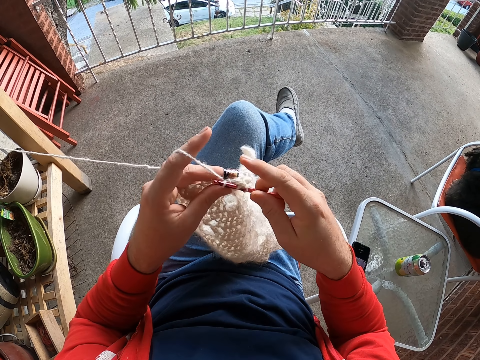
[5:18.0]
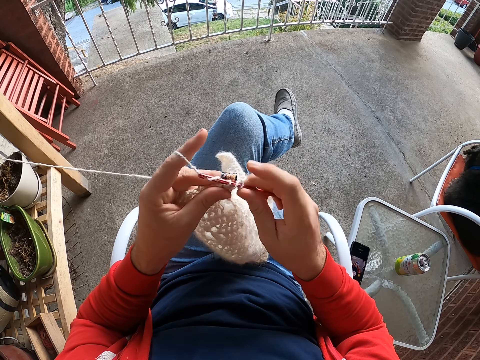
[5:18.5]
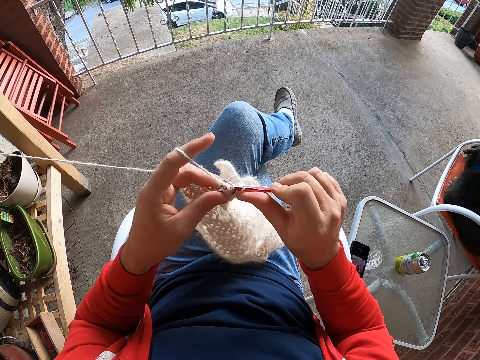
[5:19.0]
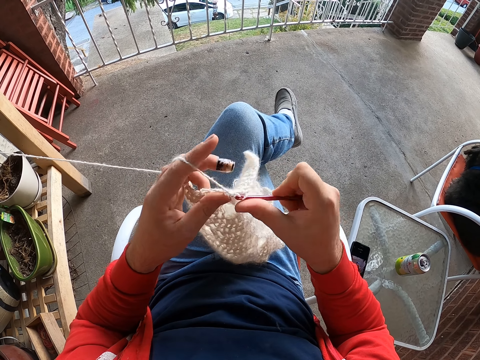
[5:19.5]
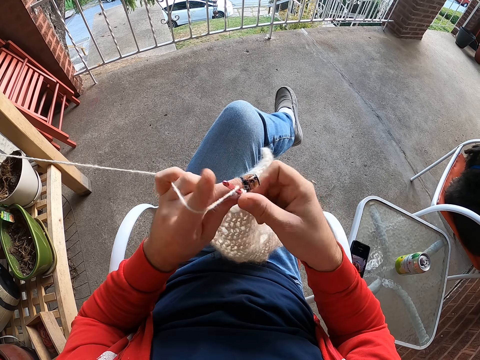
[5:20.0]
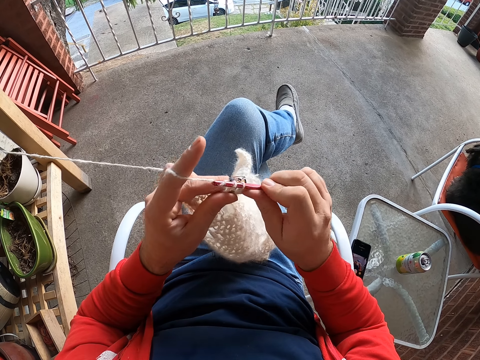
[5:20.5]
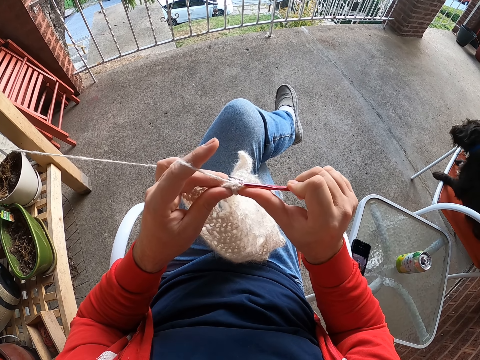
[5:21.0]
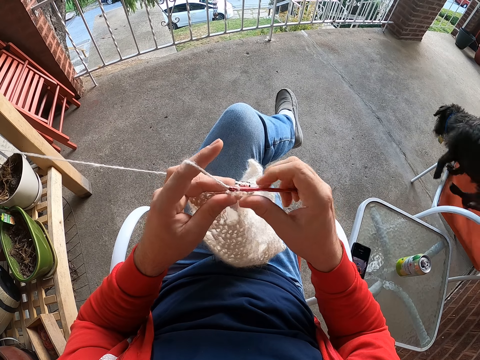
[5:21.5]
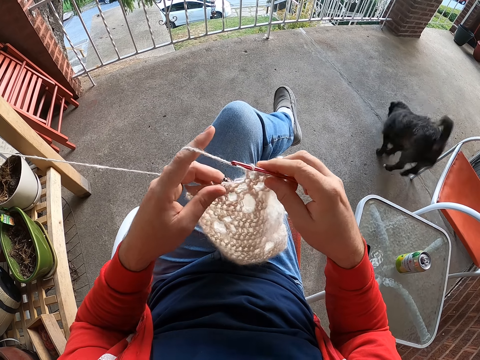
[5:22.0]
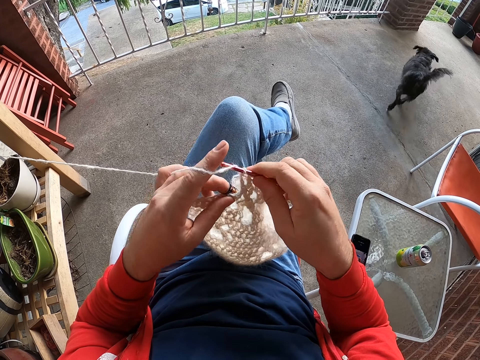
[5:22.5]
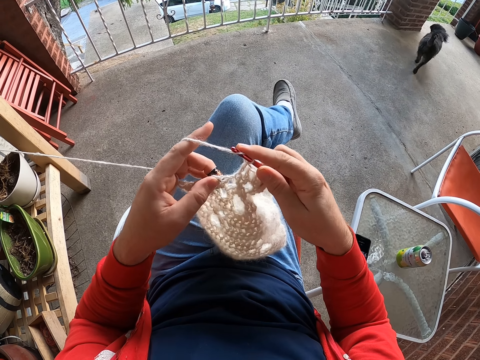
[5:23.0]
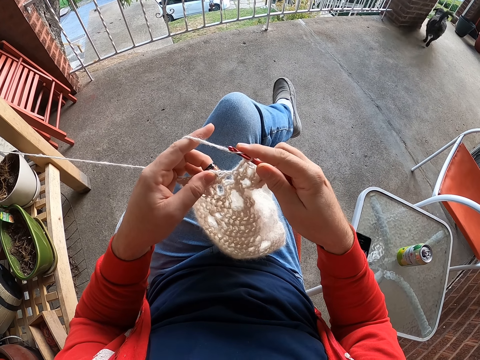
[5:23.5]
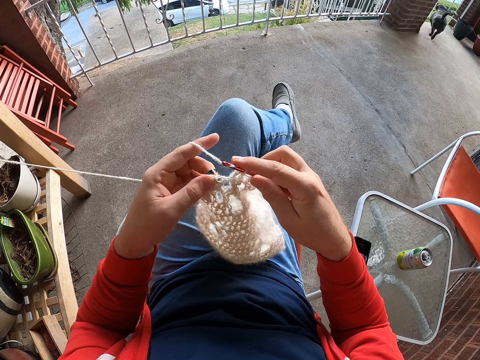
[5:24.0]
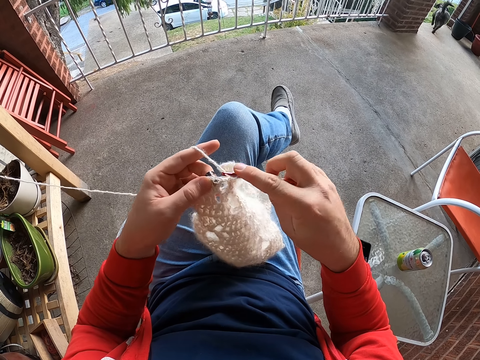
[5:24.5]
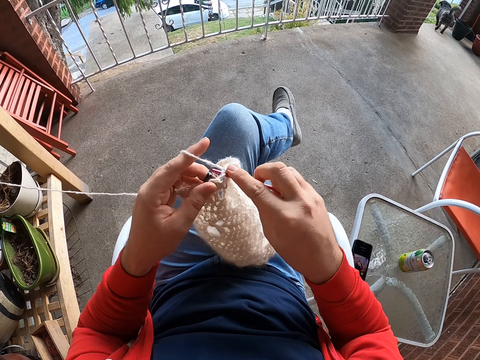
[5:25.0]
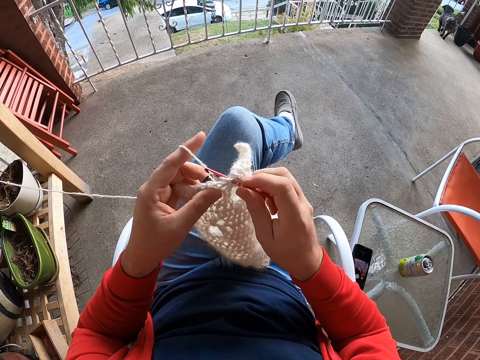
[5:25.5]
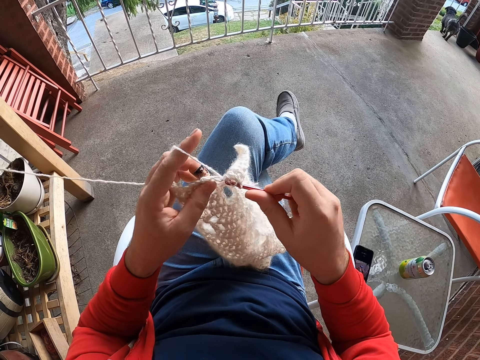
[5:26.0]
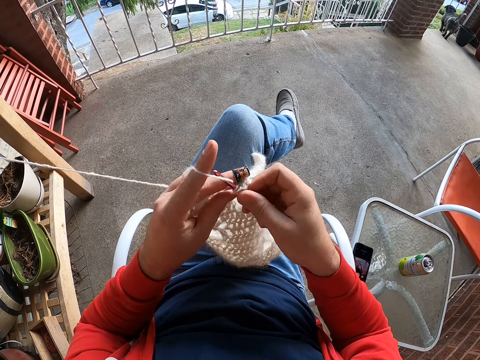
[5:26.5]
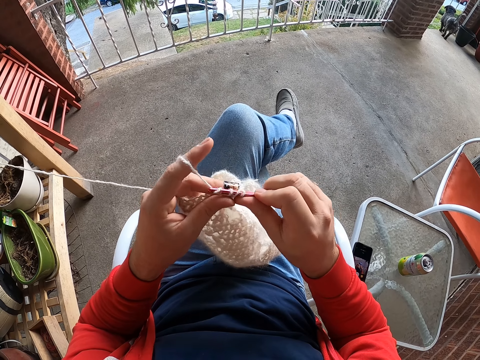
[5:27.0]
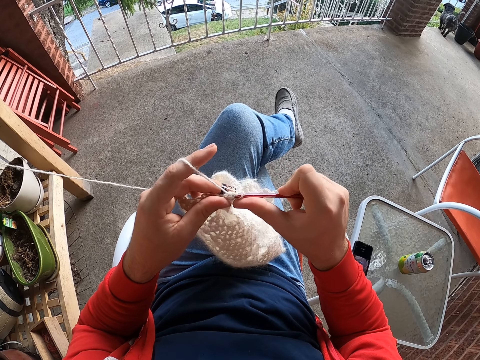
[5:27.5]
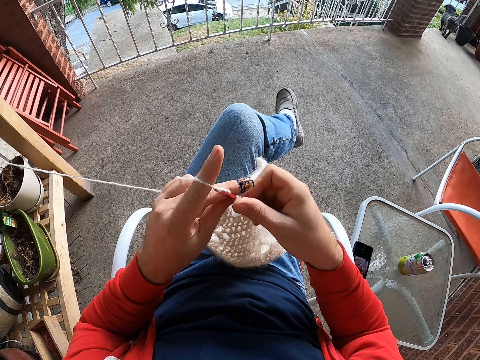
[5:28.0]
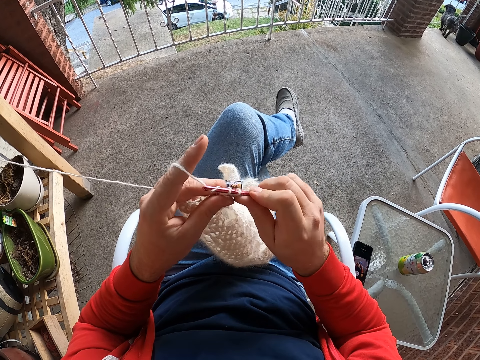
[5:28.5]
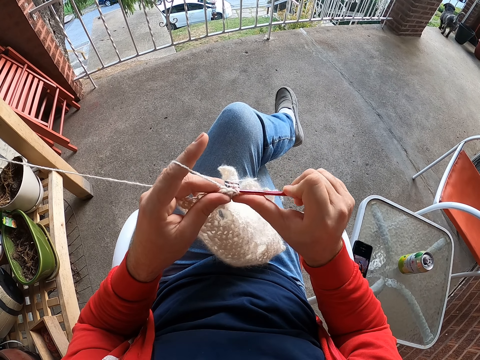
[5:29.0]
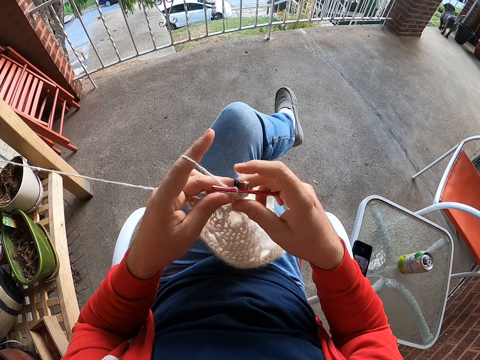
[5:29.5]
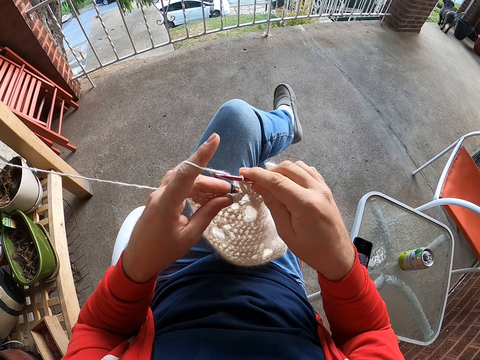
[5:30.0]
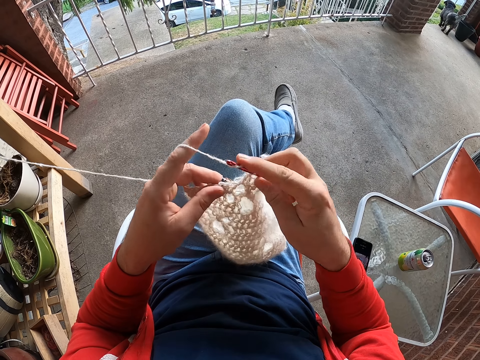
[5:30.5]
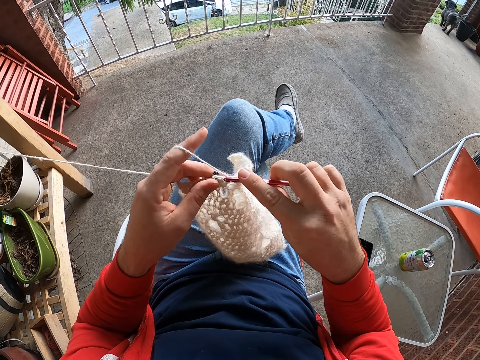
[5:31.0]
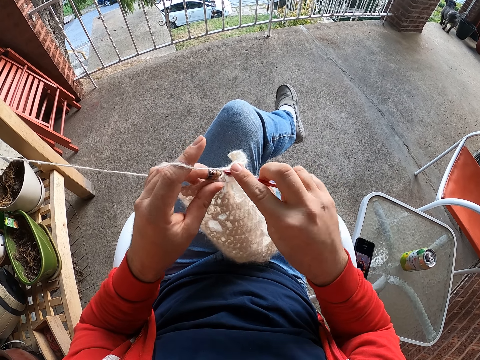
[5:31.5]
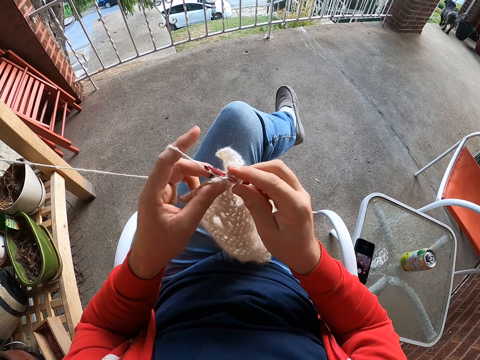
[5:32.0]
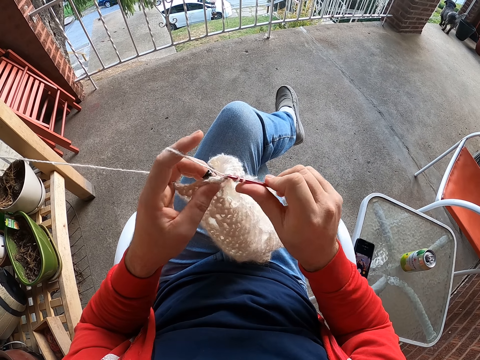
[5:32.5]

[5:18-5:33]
The camera wearer rolls thread on the crochet. They knit the fabric. They adjust the fabric.

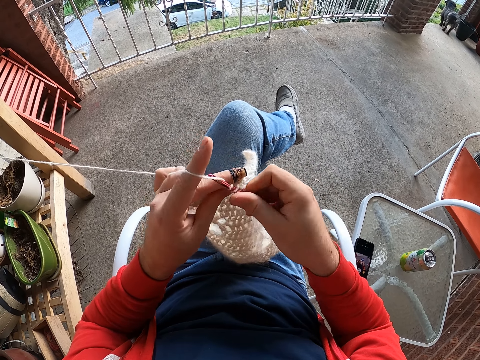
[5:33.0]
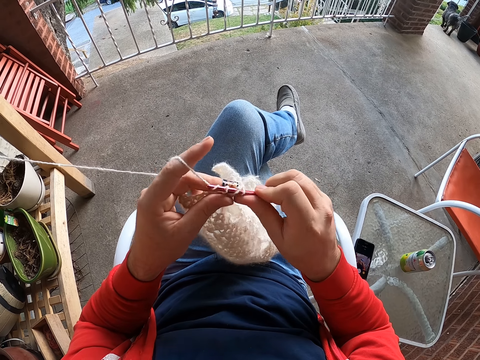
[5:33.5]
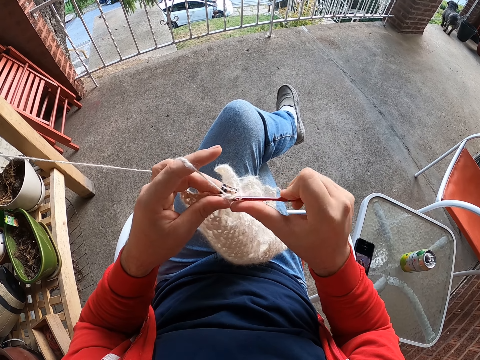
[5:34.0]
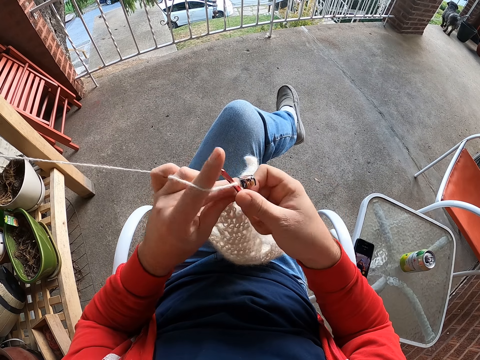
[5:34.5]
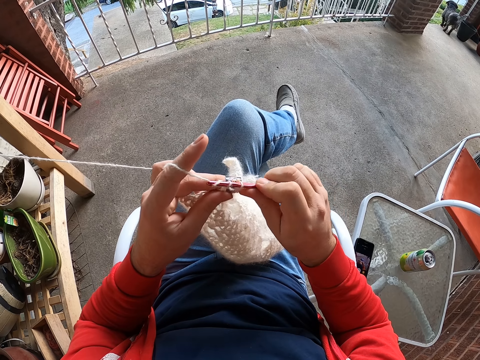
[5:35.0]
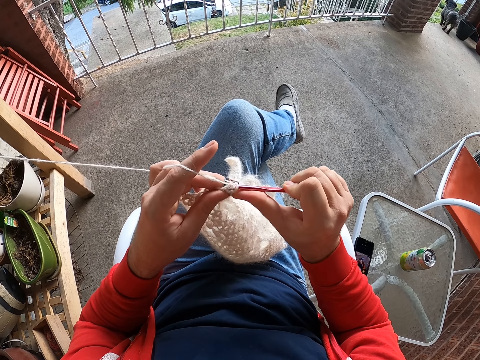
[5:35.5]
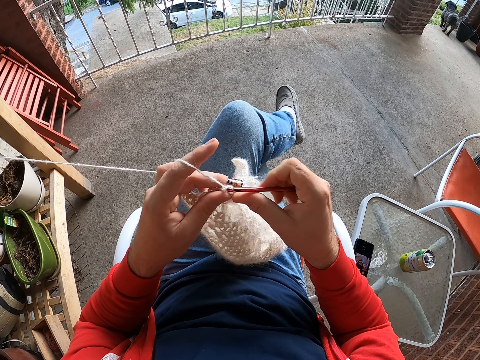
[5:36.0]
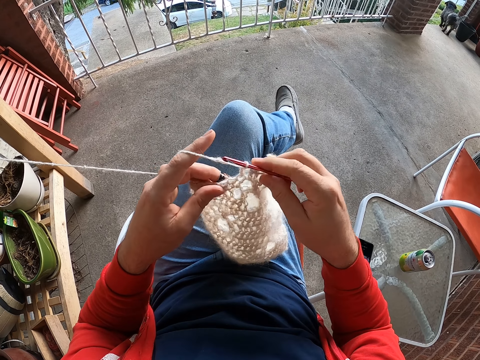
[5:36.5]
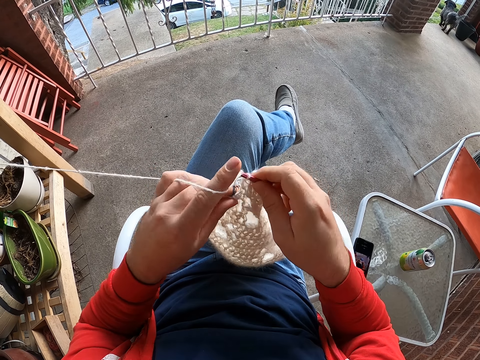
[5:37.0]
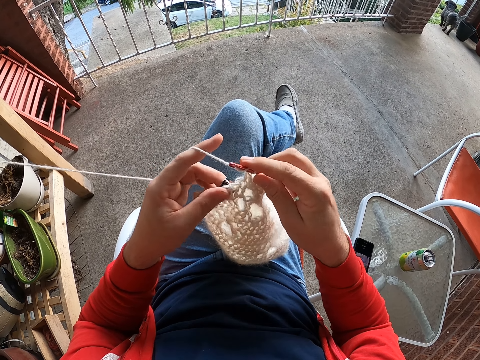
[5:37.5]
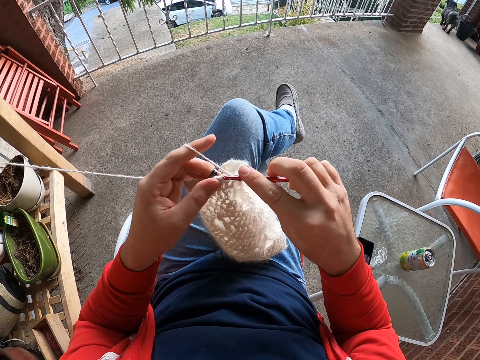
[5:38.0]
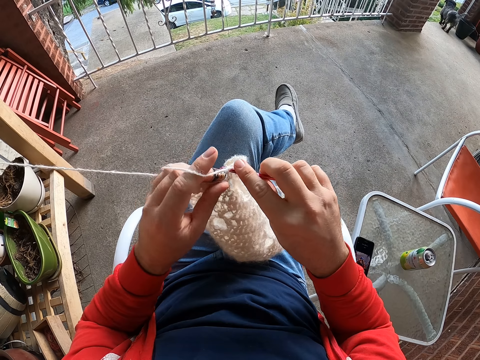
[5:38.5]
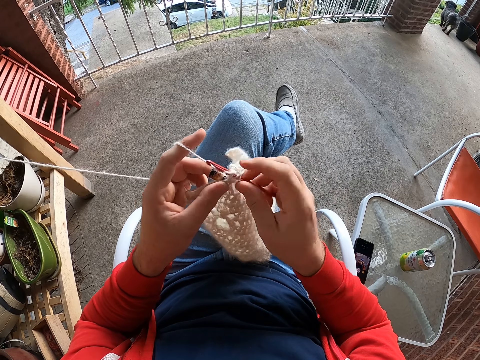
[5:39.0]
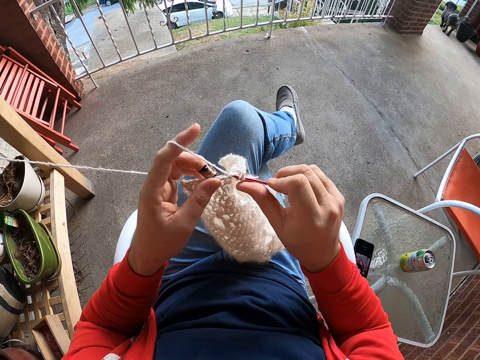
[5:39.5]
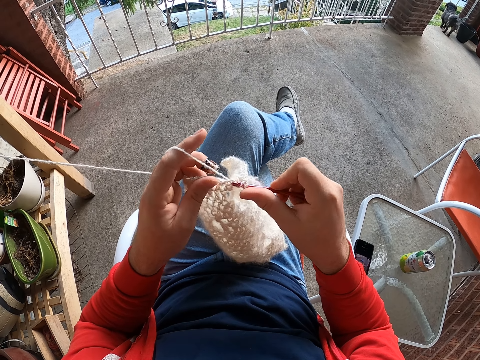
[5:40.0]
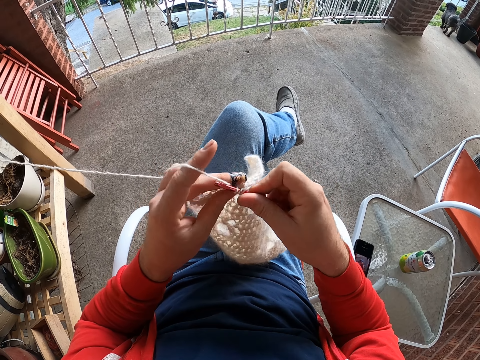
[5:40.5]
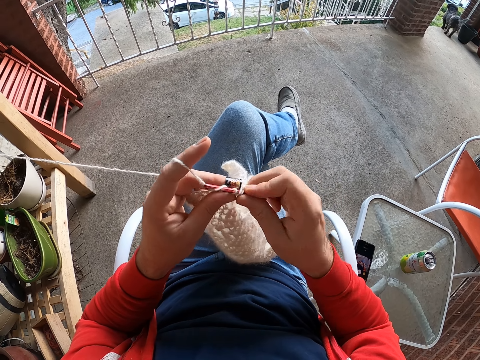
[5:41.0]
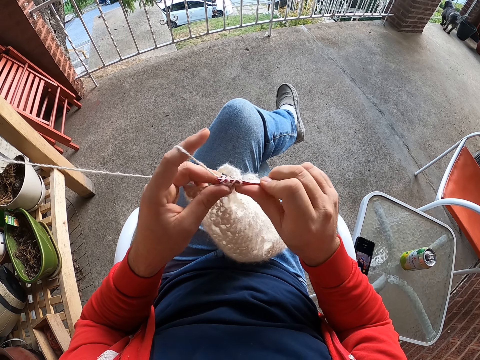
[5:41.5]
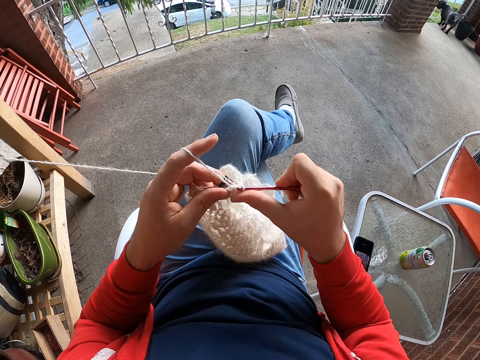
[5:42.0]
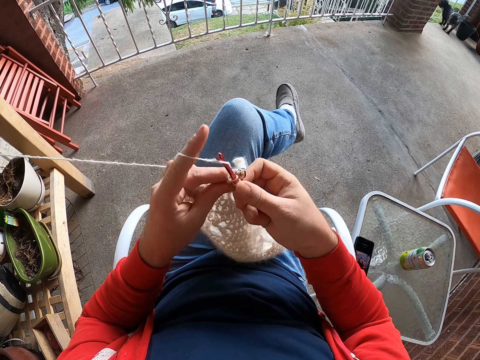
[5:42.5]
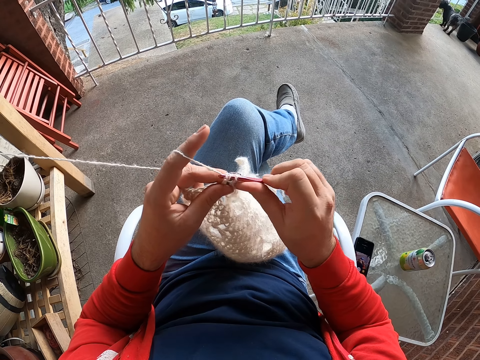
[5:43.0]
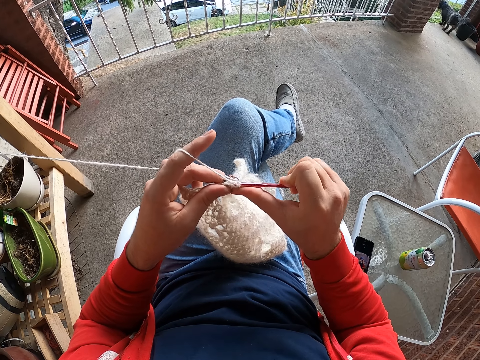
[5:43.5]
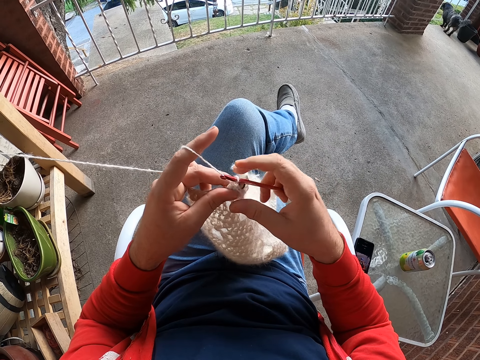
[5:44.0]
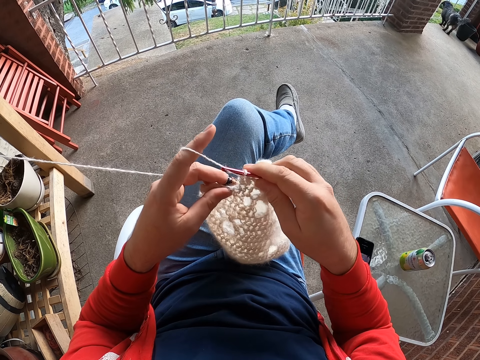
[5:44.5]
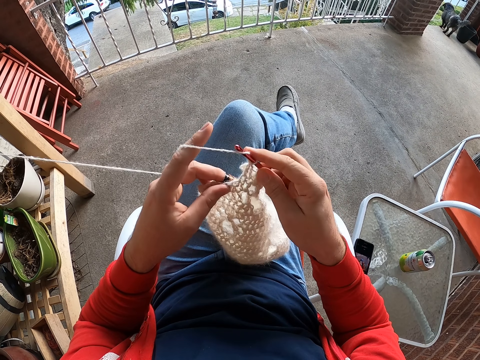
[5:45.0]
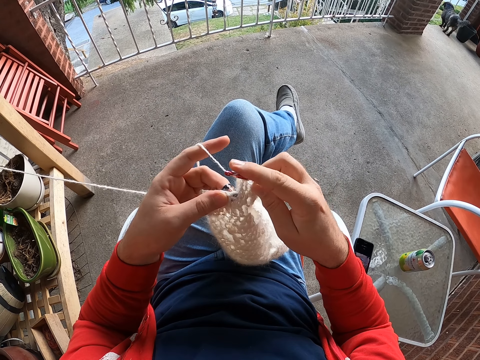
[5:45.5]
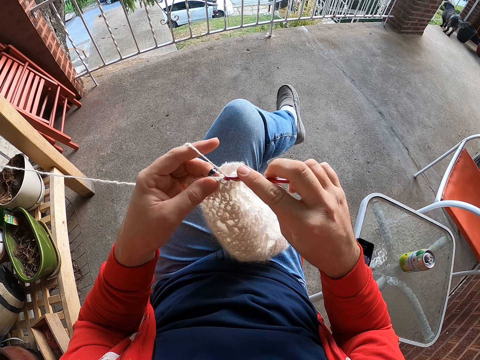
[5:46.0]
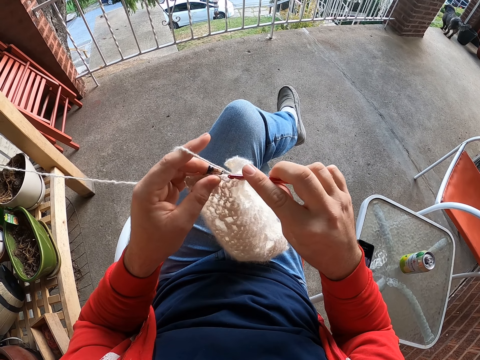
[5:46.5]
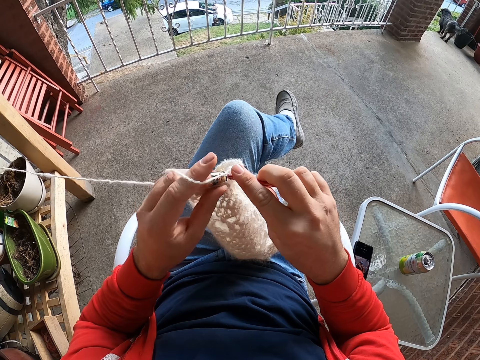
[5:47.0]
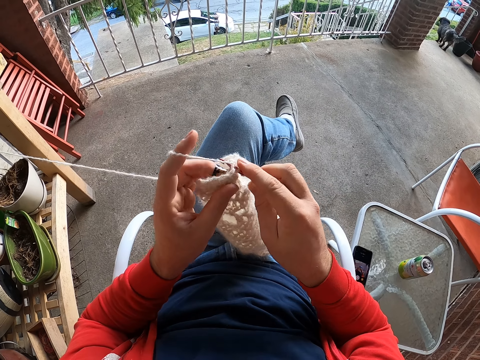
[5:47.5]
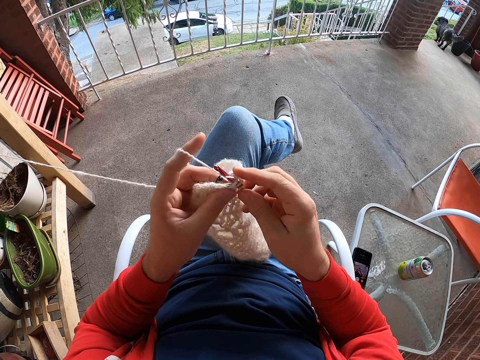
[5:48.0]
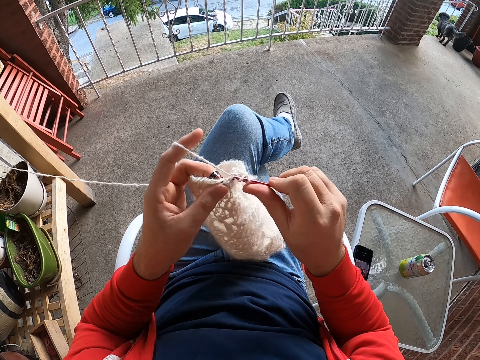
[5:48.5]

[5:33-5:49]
The camera wearer knits a fabric. They roll thread on the crochet and knit the fabric again.
